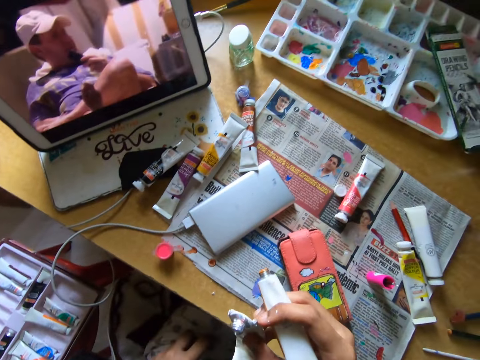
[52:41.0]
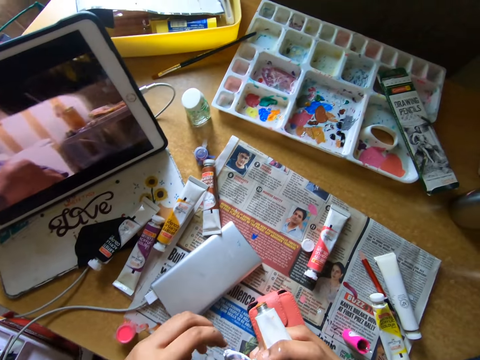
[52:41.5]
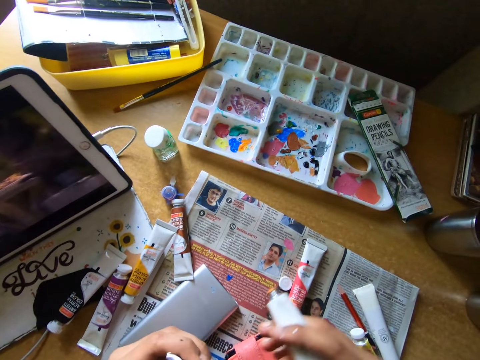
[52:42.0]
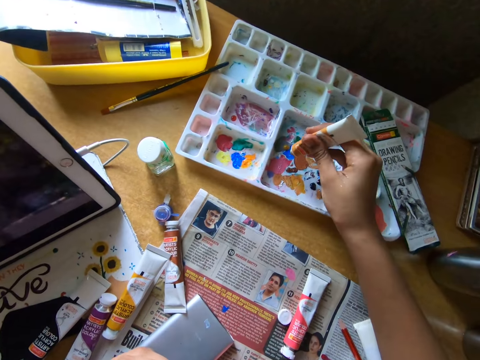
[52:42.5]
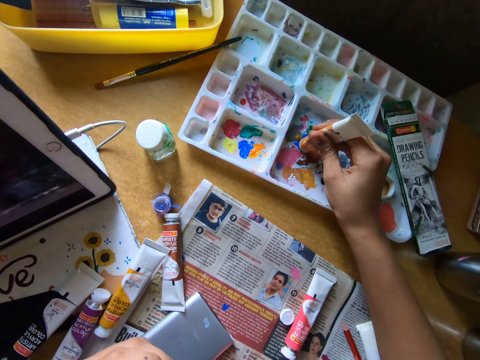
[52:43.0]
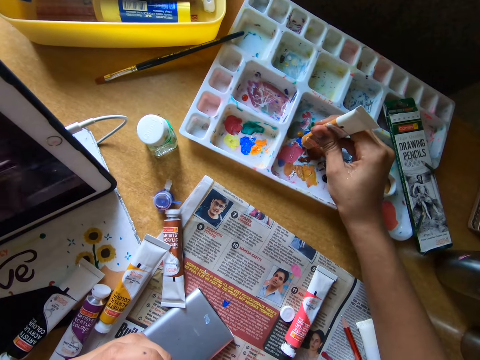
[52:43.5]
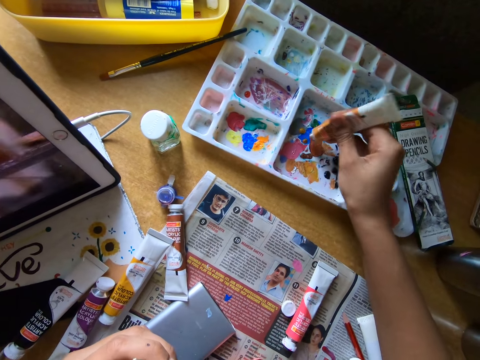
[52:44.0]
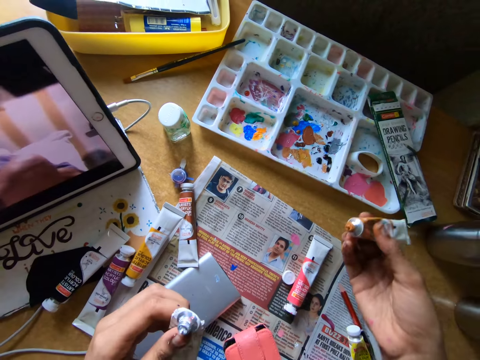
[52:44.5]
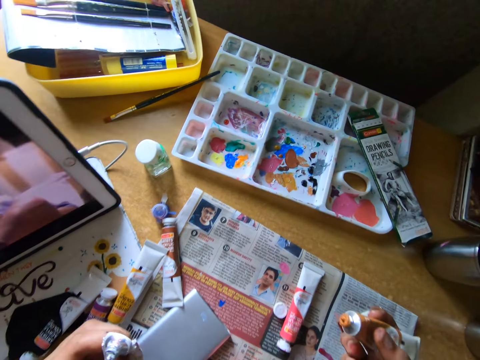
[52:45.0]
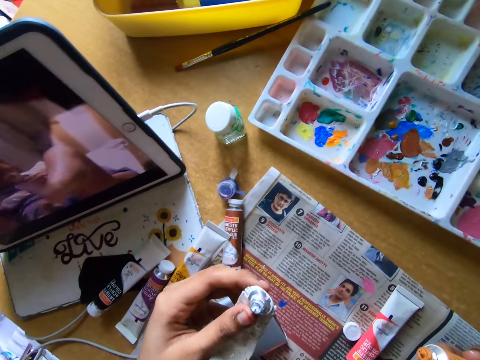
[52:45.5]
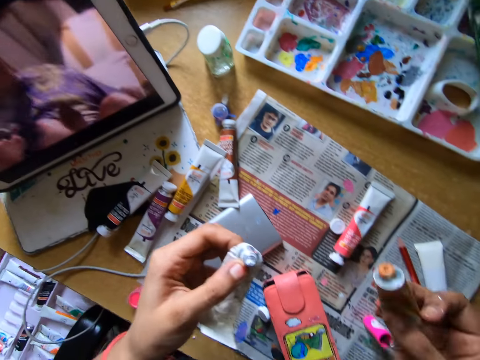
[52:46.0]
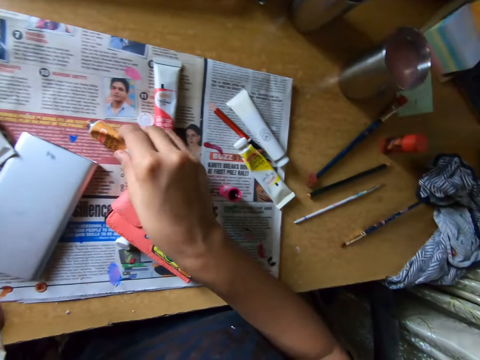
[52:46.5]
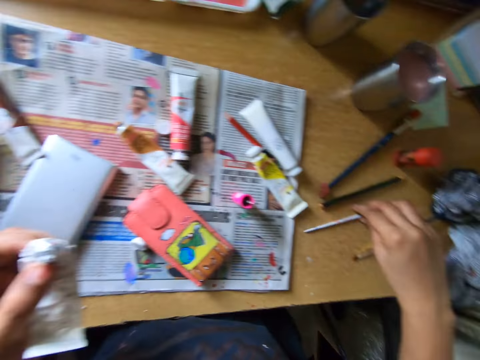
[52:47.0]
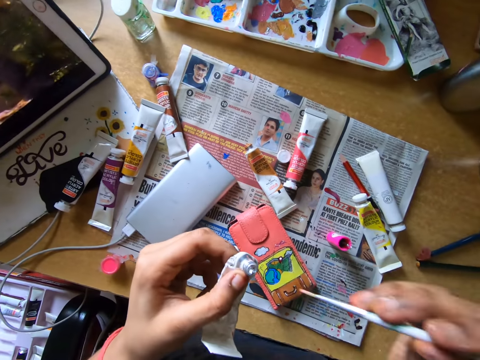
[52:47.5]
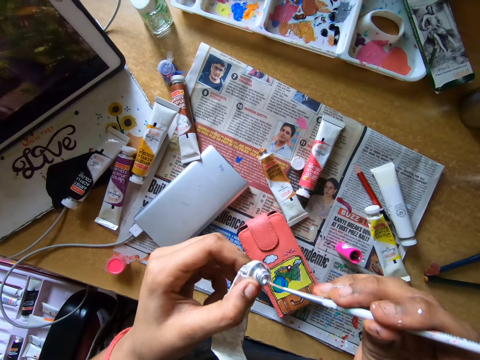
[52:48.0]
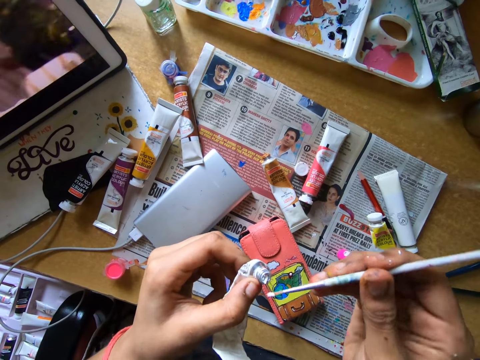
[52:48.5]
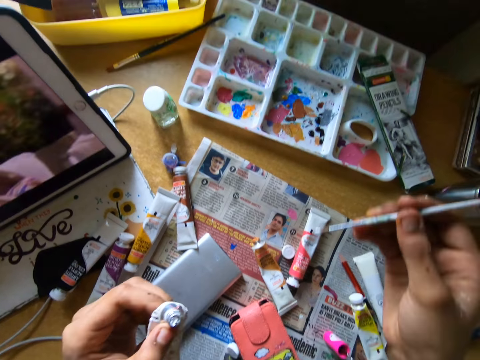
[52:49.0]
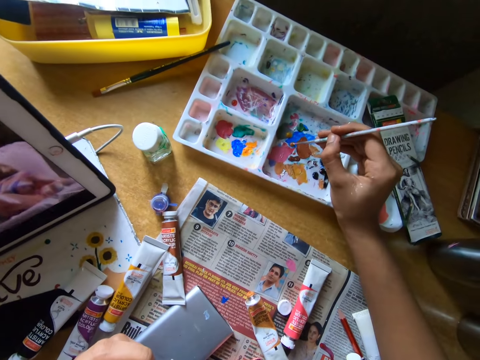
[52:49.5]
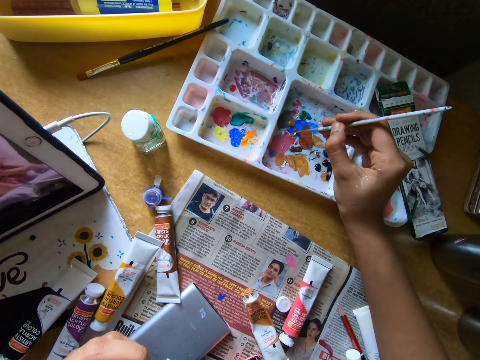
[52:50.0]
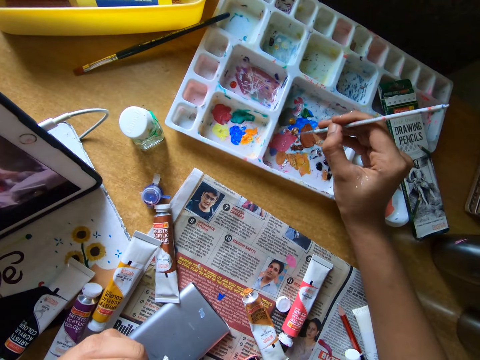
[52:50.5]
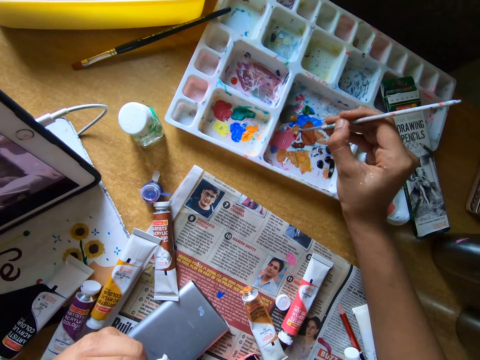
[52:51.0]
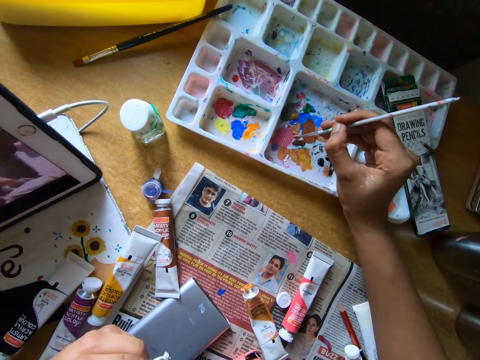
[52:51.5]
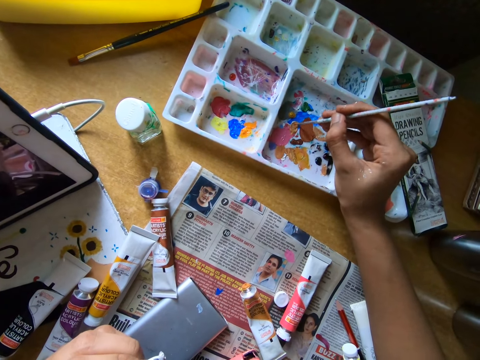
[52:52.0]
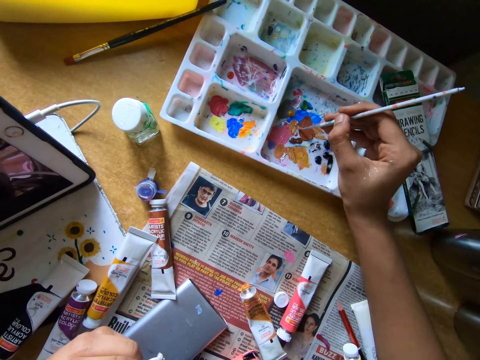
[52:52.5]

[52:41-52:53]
The camera wearer squeezes out some color on the color tin. They look around. They place the watercolor tube on the newspaper. They pick up a long color brush from the table, scoop some color and brush the long color brush in the color tin.

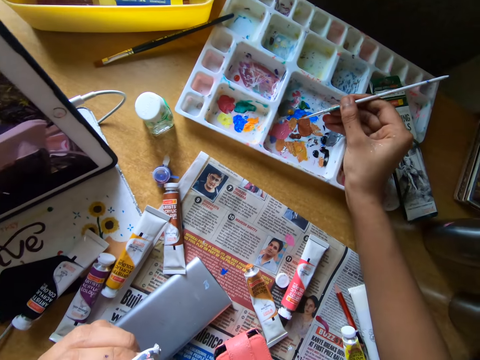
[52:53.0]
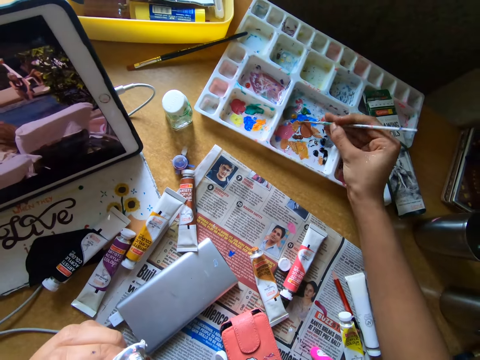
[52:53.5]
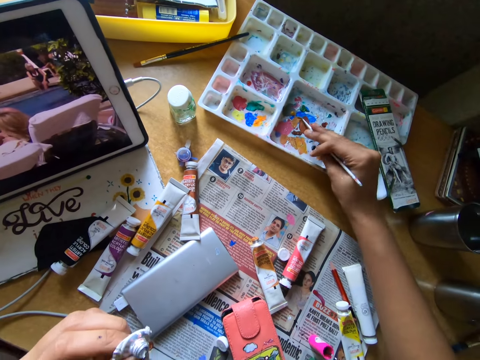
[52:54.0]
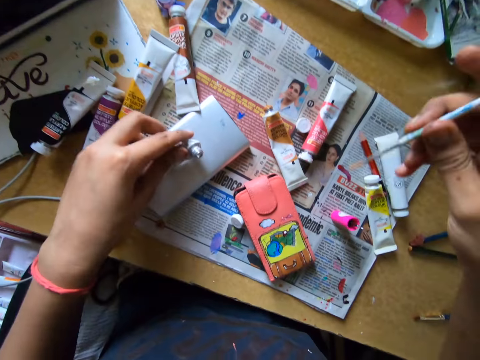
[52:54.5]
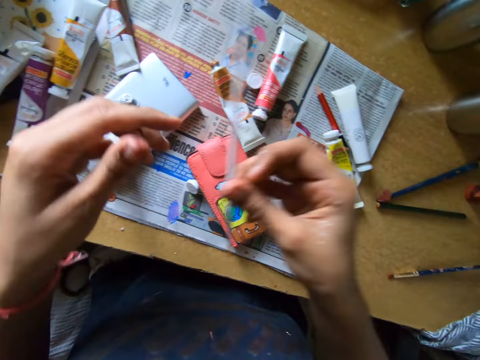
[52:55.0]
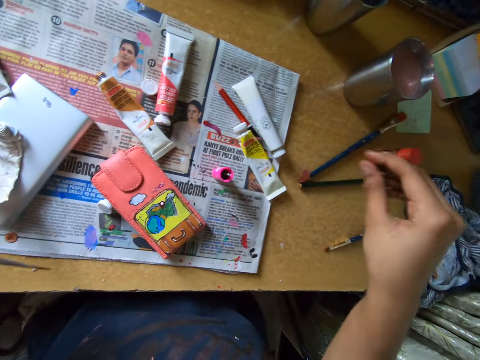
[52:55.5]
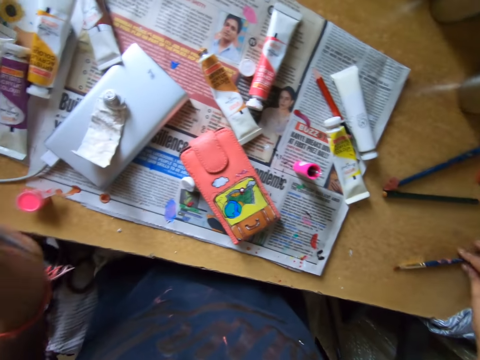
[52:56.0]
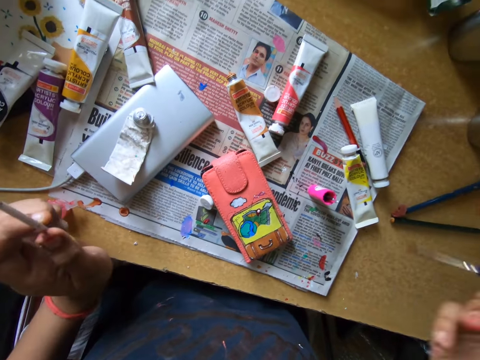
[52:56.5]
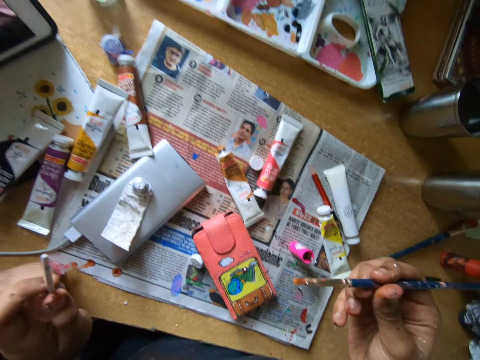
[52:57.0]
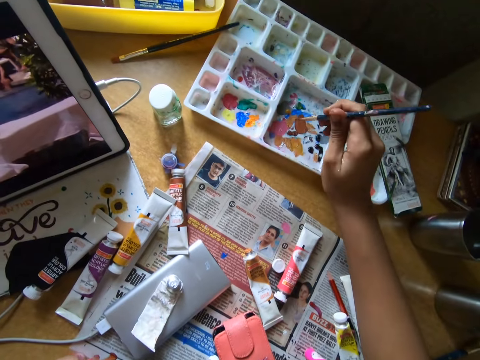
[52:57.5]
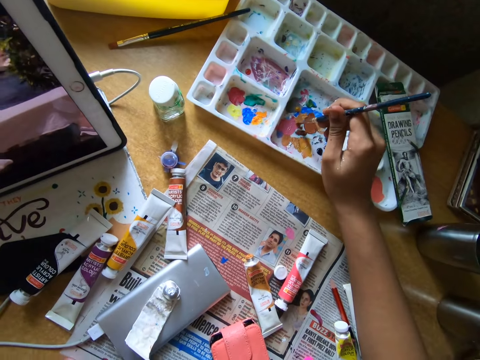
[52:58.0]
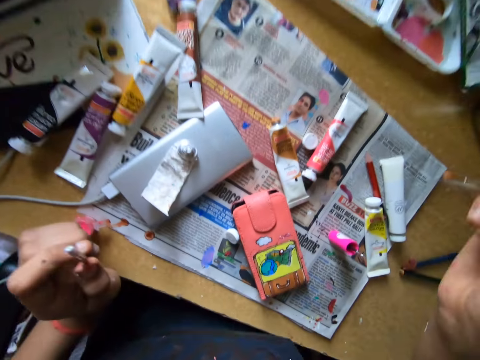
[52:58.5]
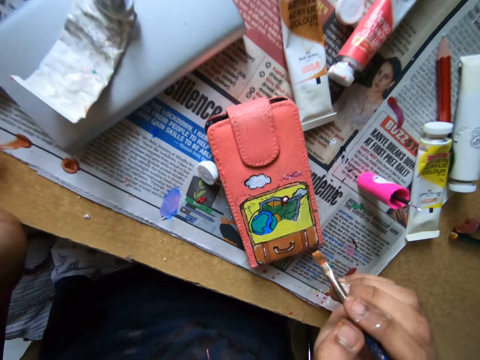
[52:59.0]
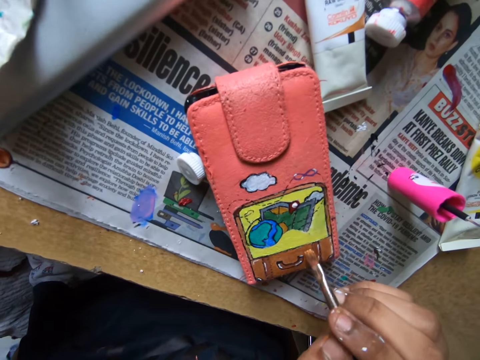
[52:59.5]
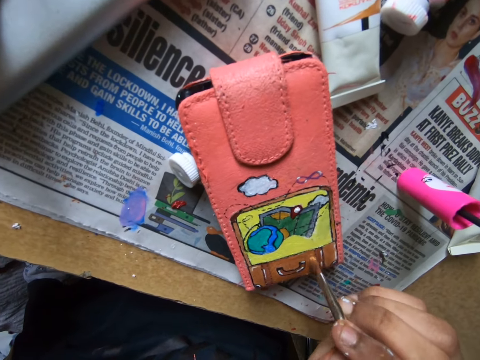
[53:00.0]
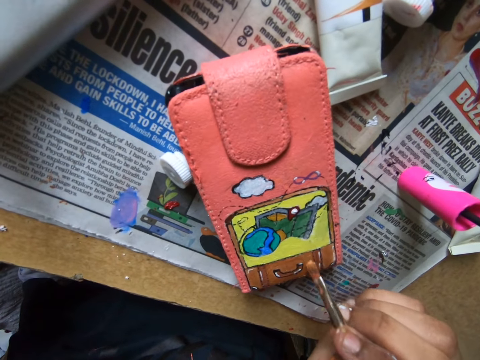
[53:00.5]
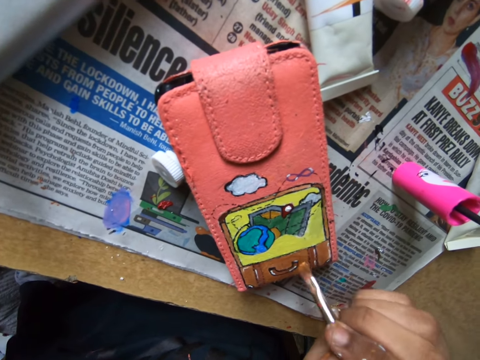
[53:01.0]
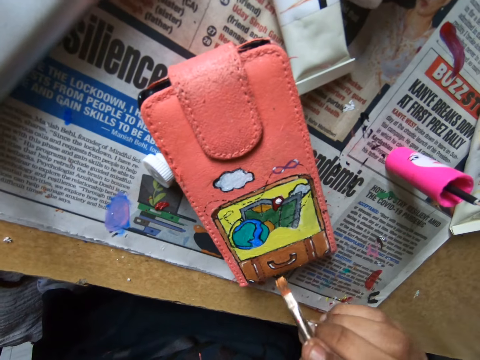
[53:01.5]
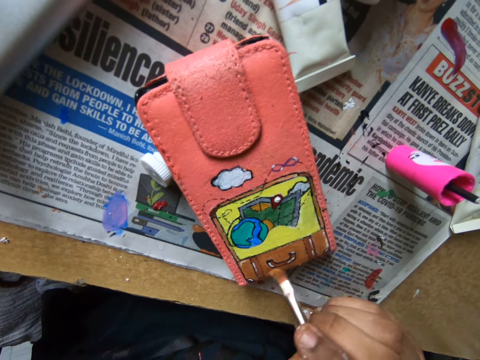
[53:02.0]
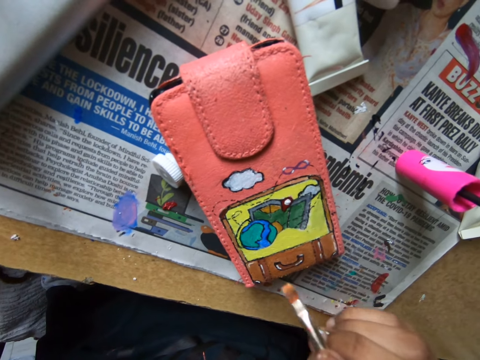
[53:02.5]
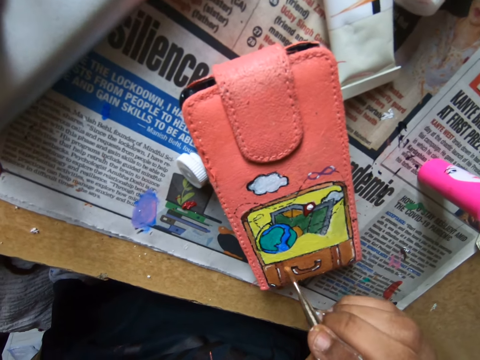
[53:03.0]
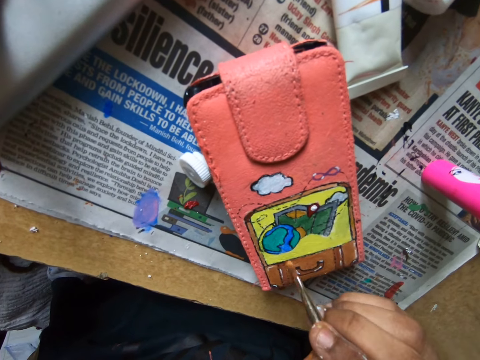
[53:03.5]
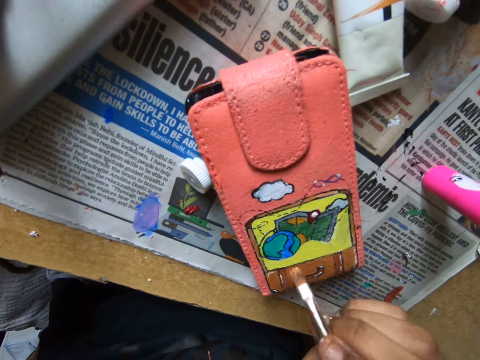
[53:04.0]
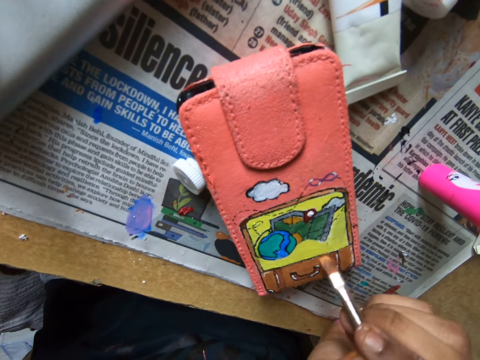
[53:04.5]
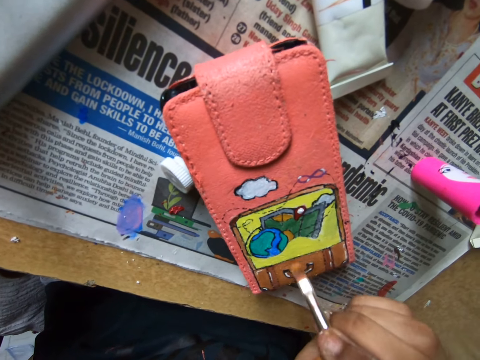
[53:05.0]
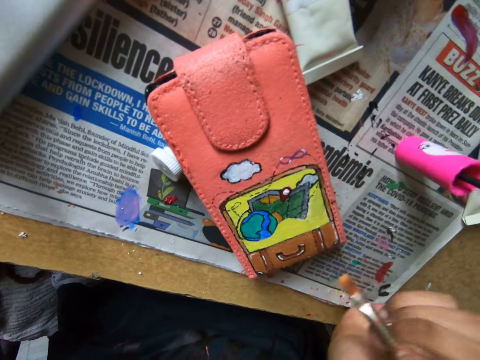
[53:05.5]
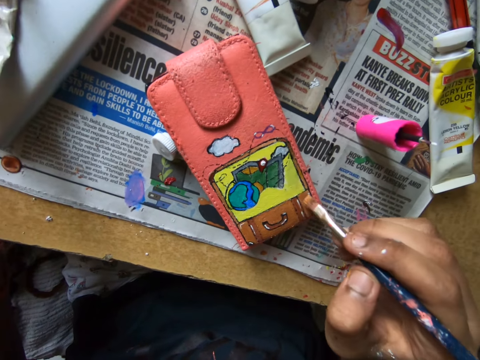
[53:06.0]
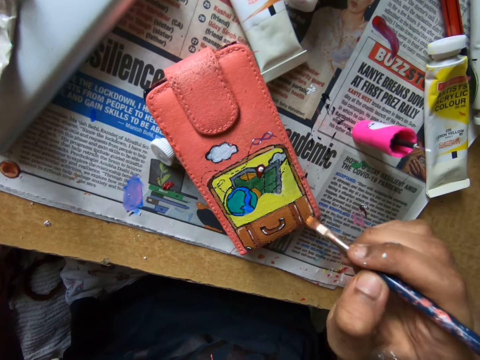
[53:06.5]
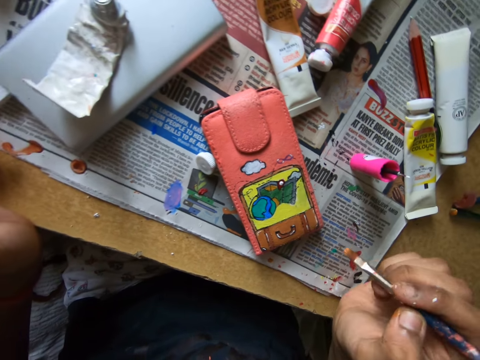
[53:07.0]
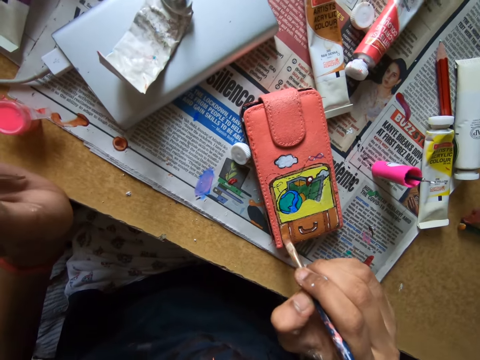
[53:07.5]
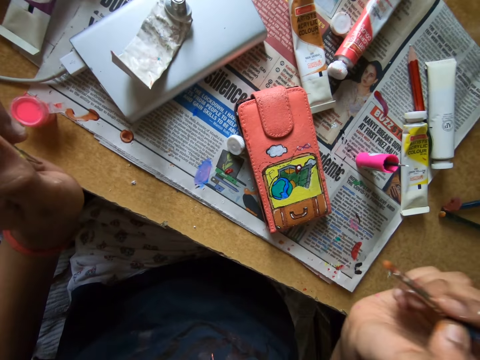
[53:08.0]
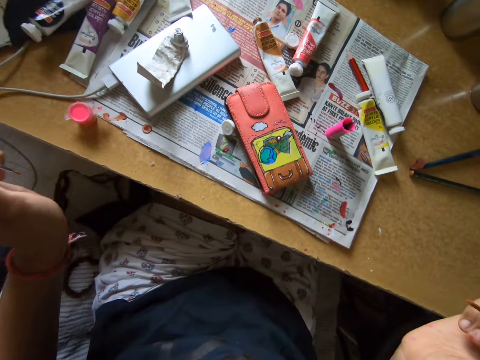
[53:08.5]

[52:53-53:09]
The camera wearer places the squeezed watercolor tube on a phone. They transfer a pencil brush to the left hand. They pick up the pencil brush from the table. They rub the pencil brush on a paint tray. They paint a wallet with the pencil brush.
